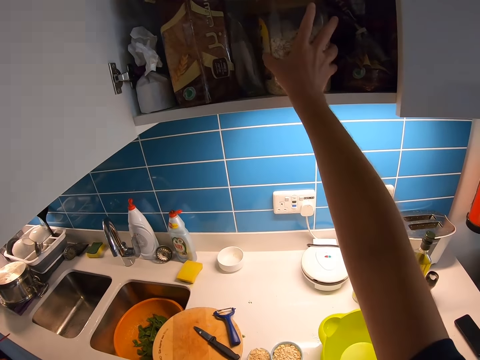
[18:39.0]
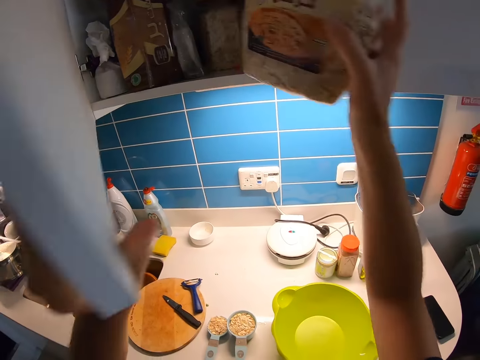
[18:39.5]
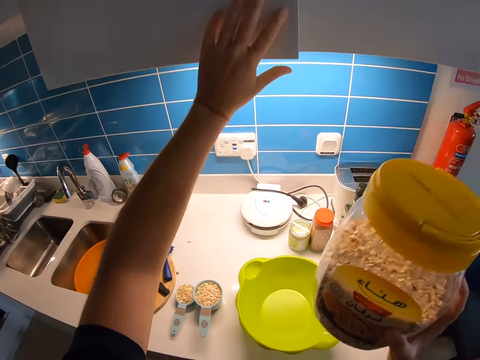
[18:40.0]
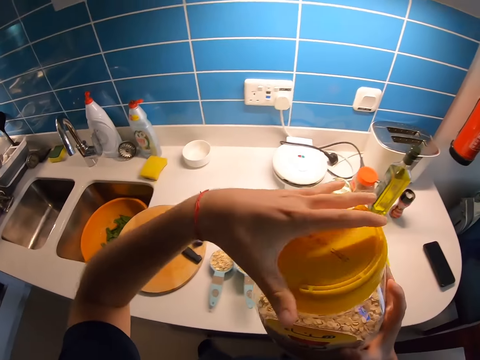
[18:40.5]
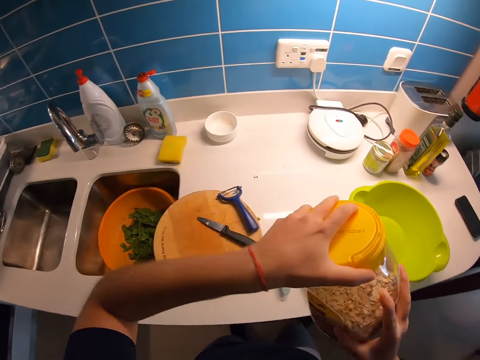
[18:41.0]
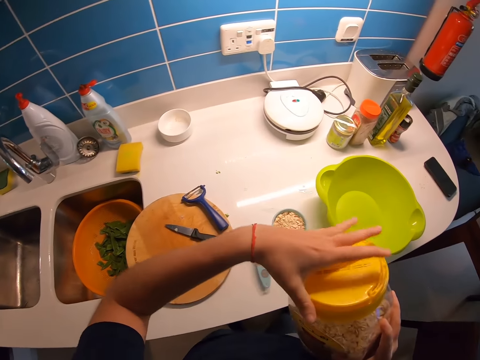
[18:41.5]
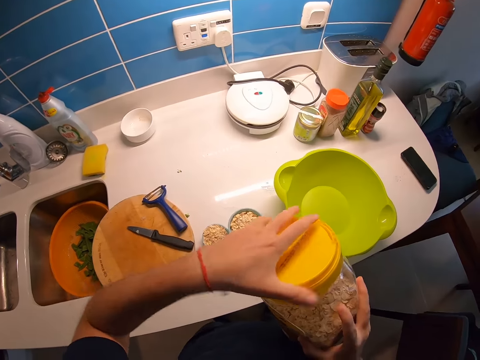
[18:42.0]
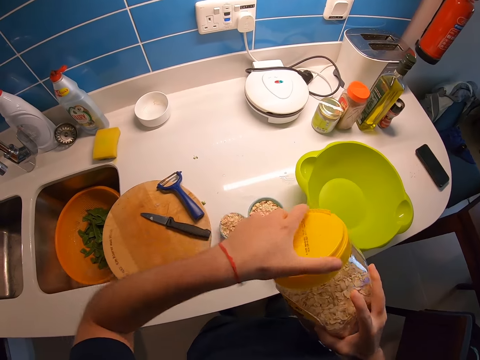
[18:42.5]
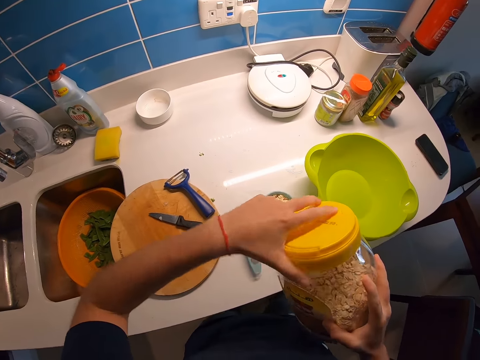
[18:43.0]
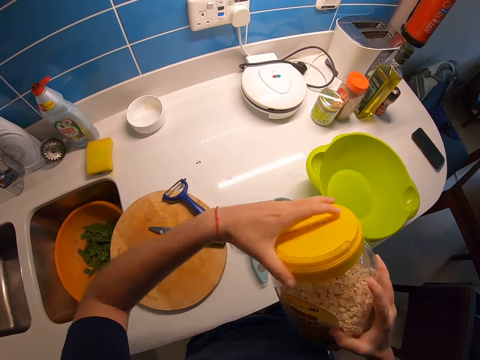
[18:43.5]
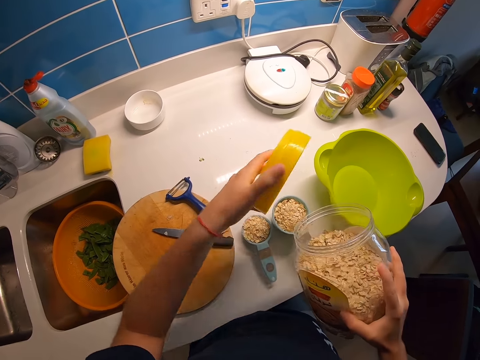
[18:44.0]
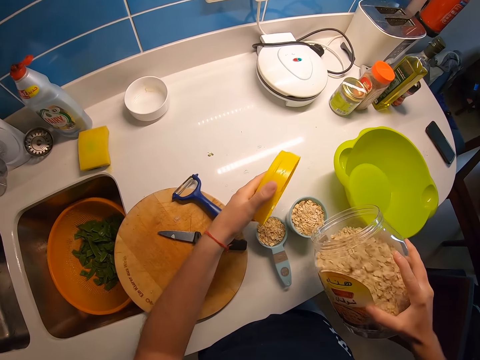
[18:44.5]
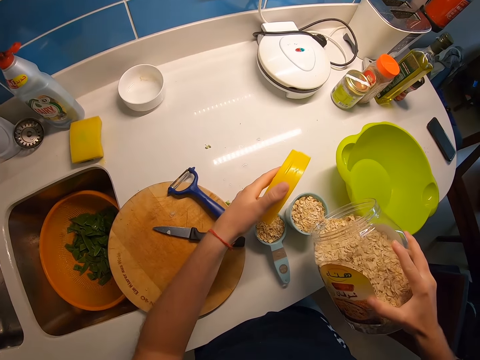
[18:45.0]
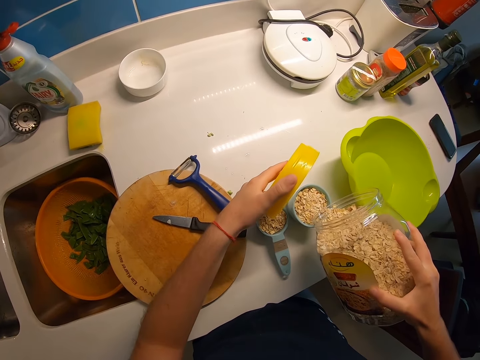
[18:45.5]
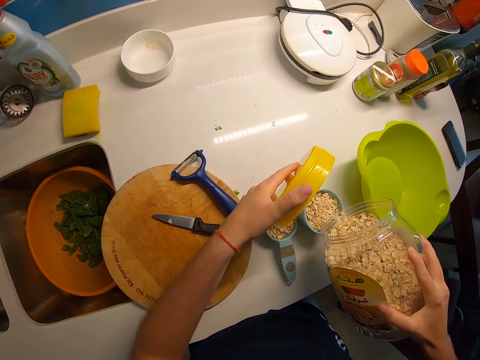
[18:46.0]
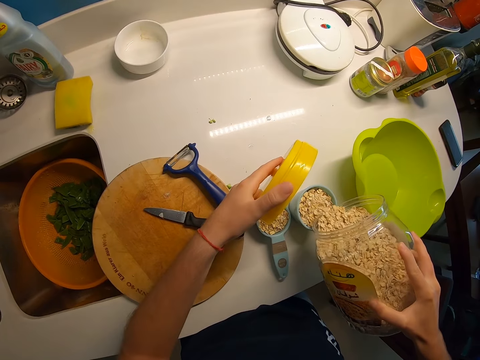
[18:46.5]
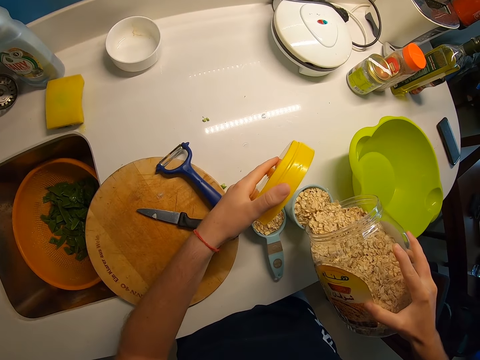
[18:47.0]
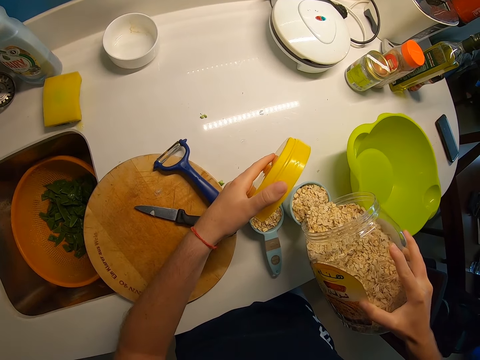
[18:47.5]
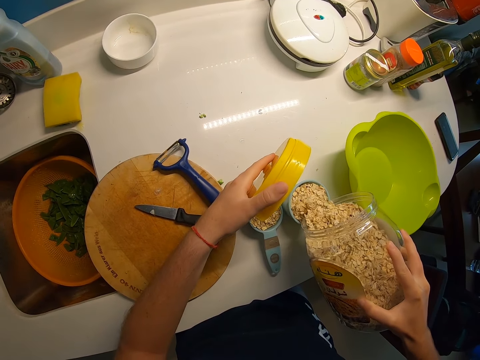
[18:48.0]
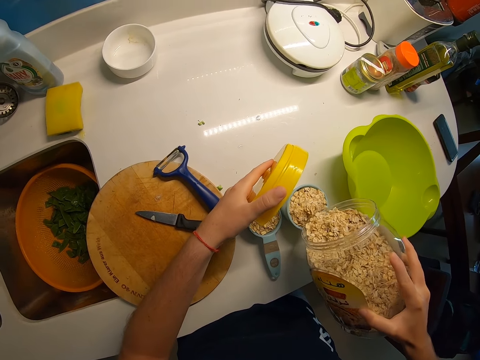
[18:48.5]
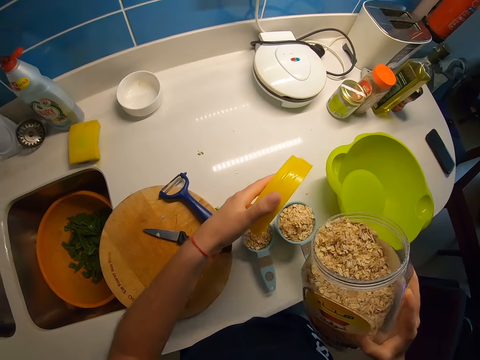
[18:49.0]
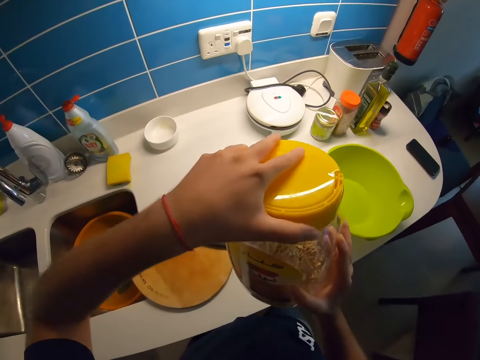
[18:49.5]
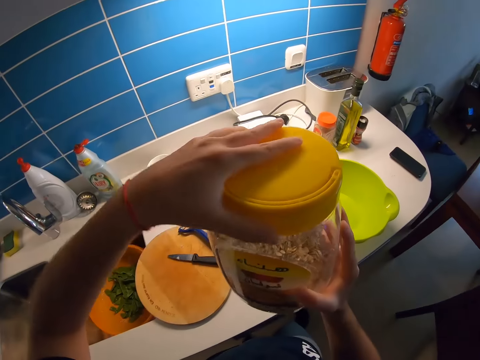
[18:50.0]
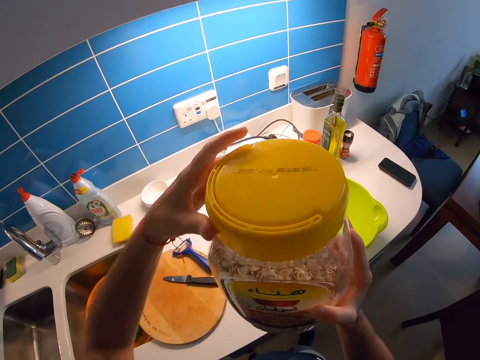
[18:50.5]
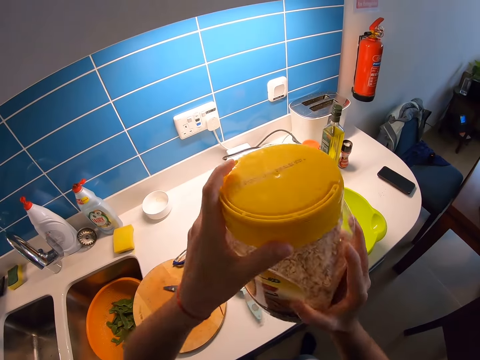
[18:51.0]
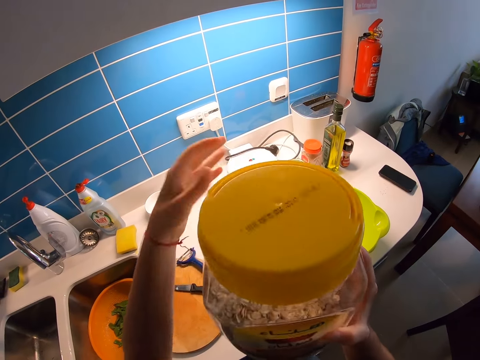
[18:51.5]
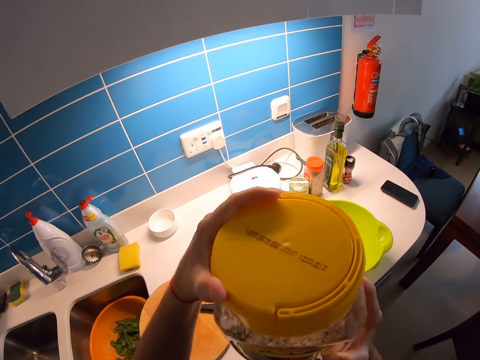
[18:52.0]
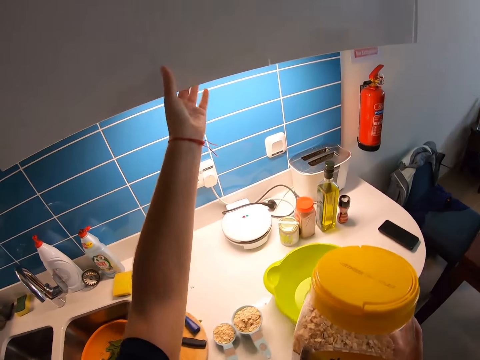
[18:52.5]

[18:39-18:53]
The camera wearer picks up a tin. They close the cabinet. They open the tin. They pour ingredients on the measuring cup. They cover the tin. They tighten the lid.

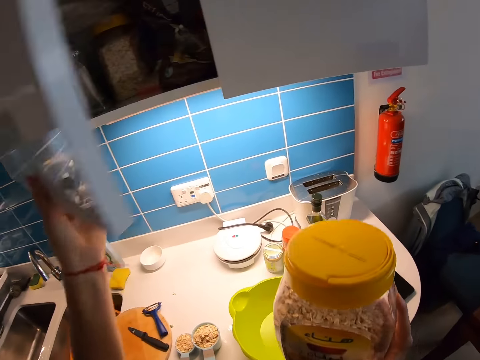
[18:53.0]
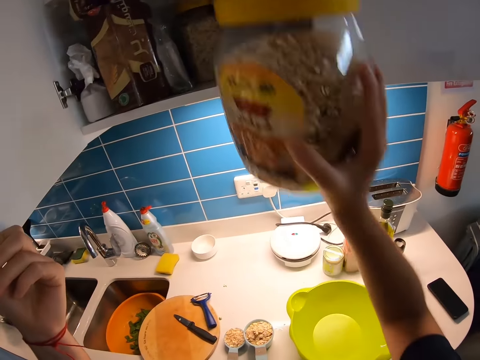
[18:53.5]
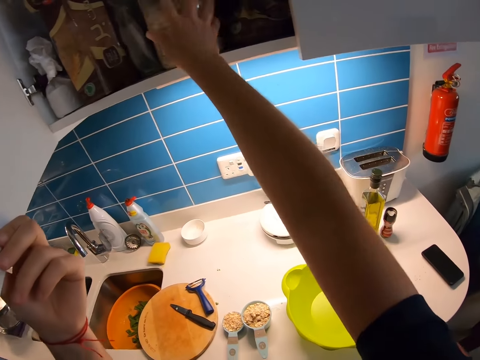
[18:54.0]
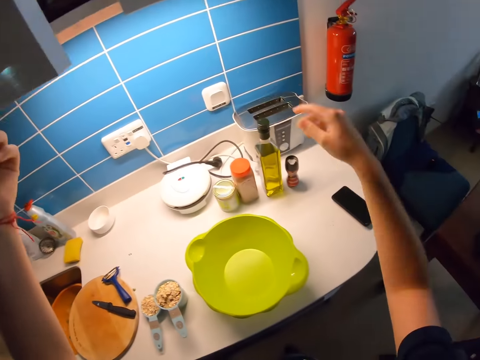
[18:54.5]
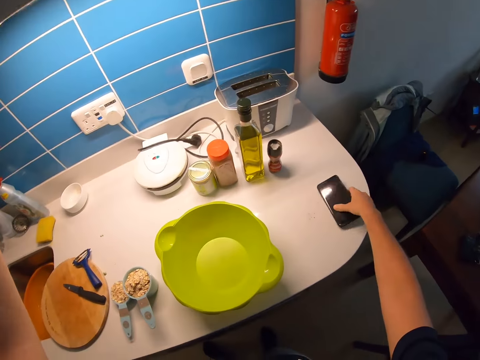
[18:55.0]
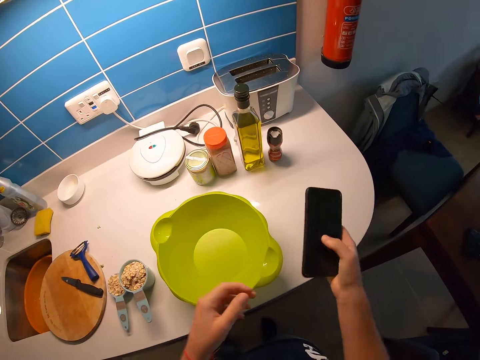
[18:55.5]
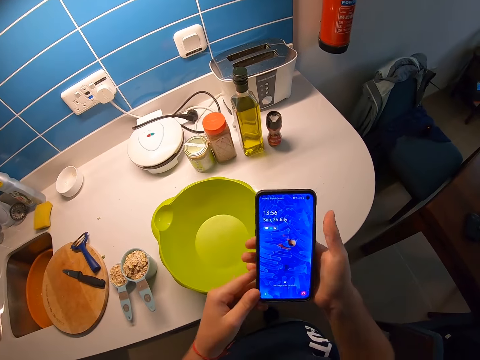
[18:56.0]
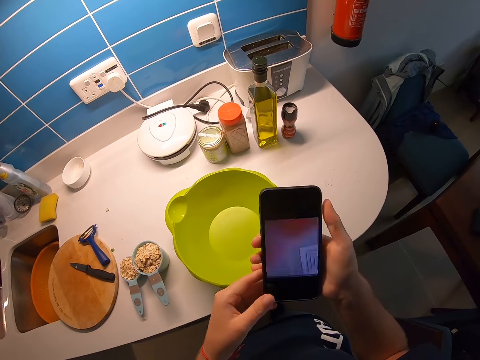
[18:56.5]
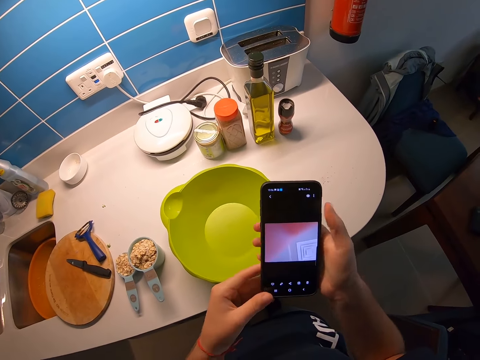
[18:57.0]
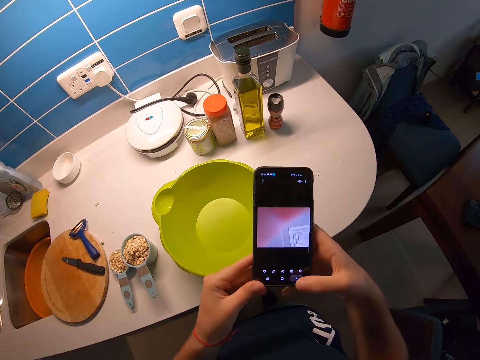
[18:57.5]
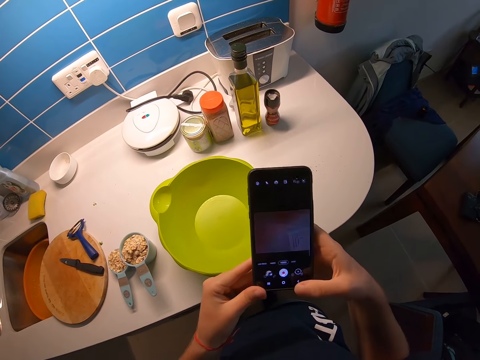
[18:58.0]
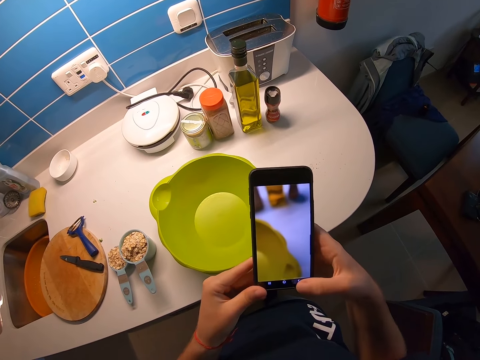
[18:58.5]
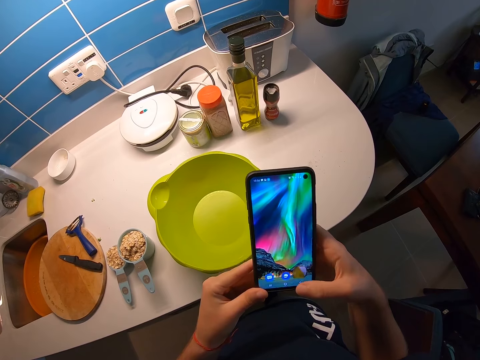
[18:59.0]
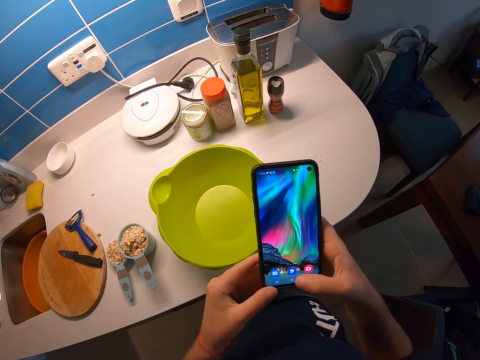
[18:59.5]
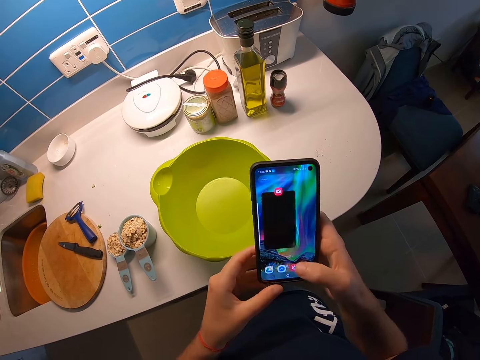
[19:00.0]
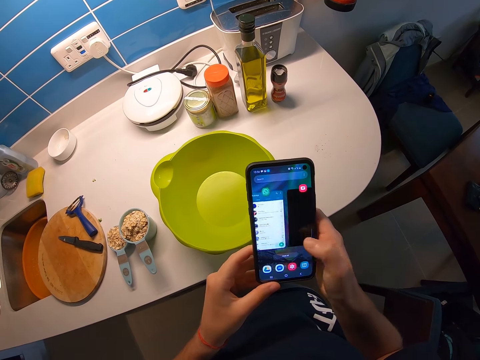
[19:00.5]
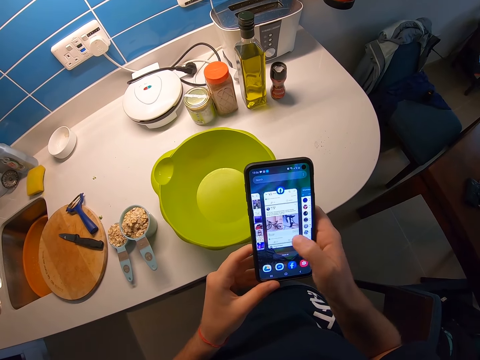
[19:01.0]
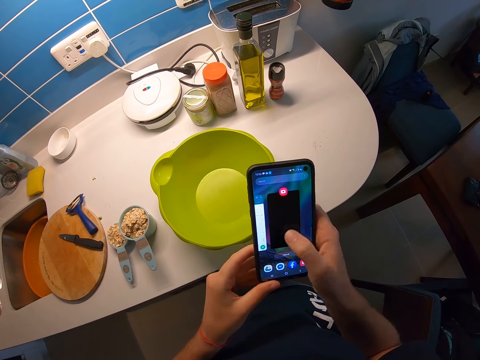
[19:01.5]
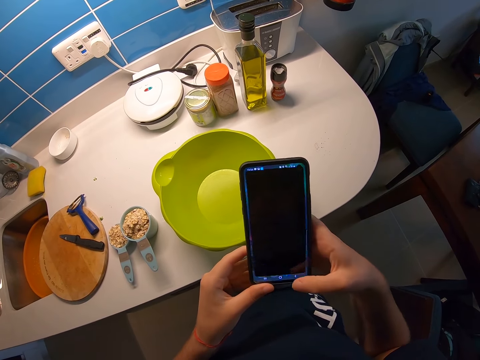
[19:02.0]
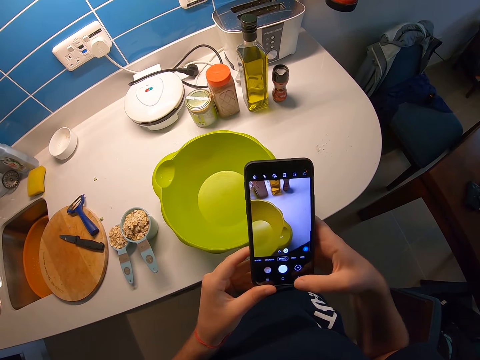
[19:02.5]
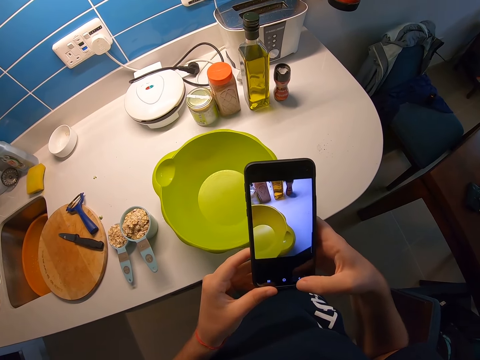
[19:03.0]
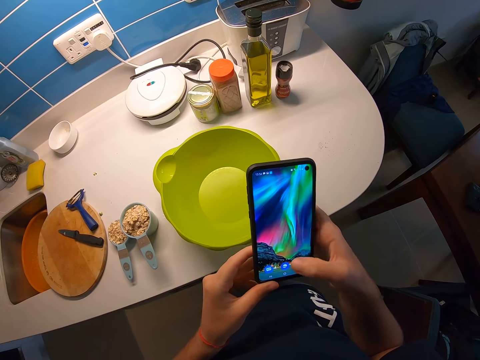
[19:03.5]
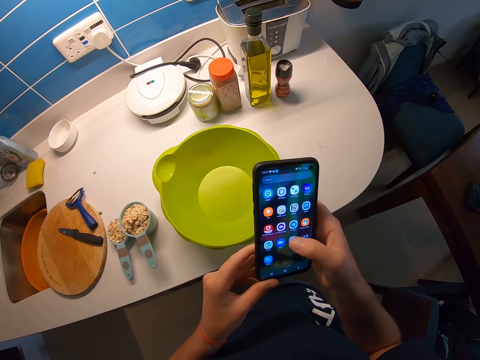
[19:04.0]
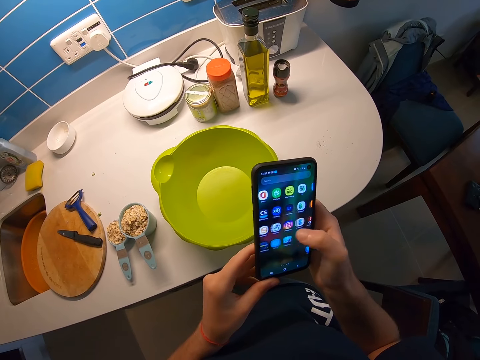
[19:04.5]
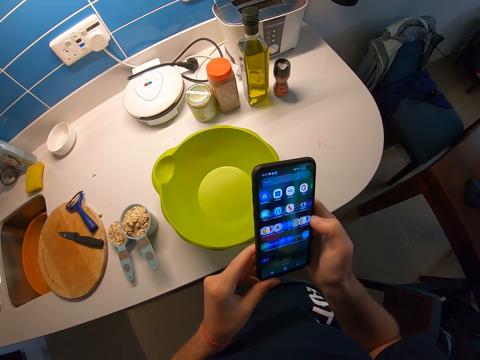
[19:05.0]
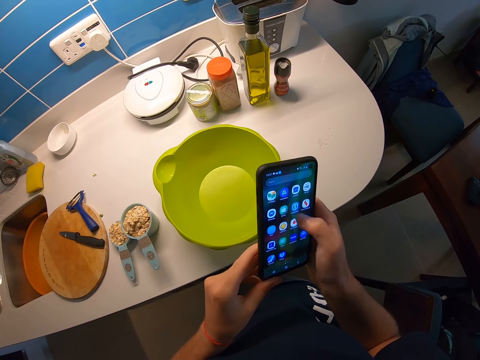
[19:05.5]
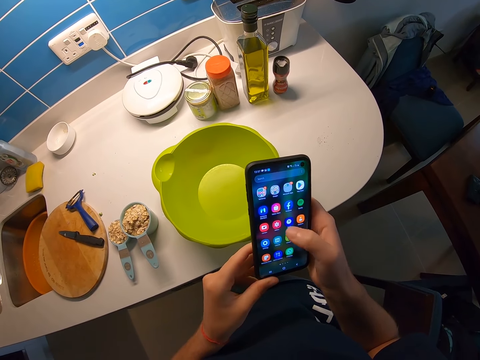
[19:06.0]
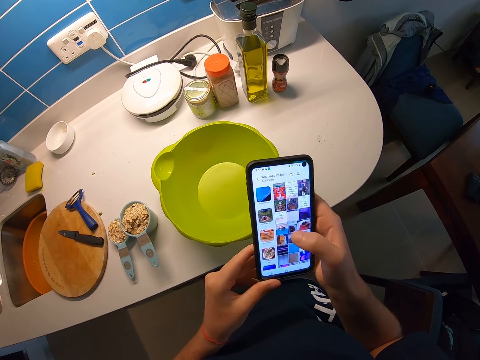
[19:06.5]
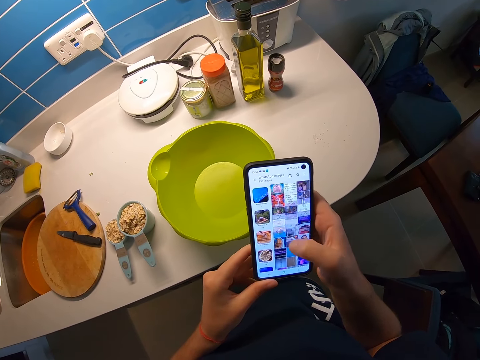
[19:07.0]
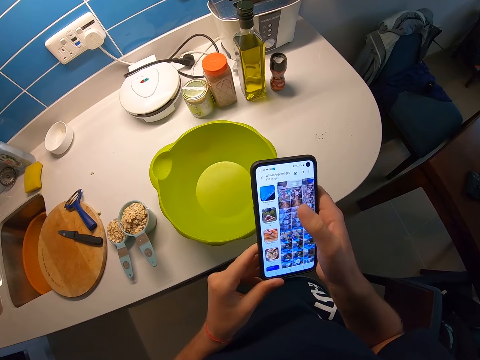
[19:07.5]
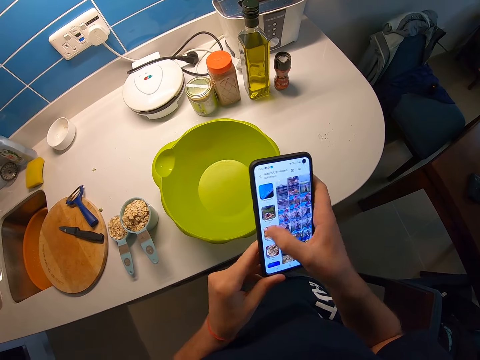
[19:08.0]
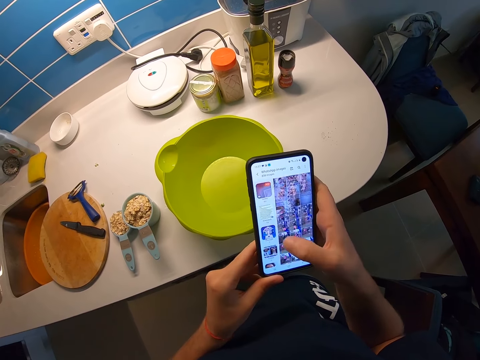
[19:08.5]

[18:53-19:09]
The camera wearer opens the cabinet. They return the tin to the cabinet. They close the cabinet. They pick up a phone on the counter. They hold the phone. They scroll the phone.
